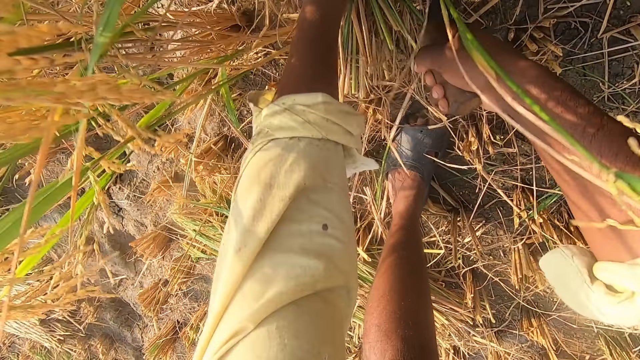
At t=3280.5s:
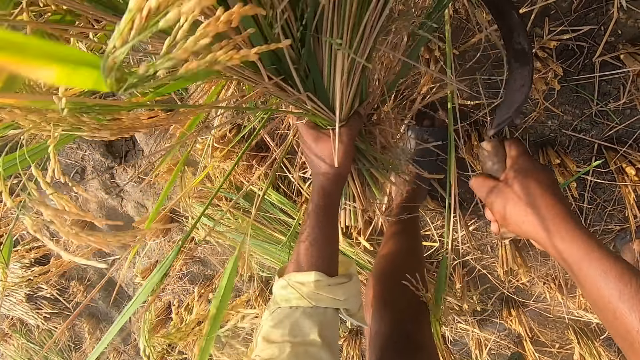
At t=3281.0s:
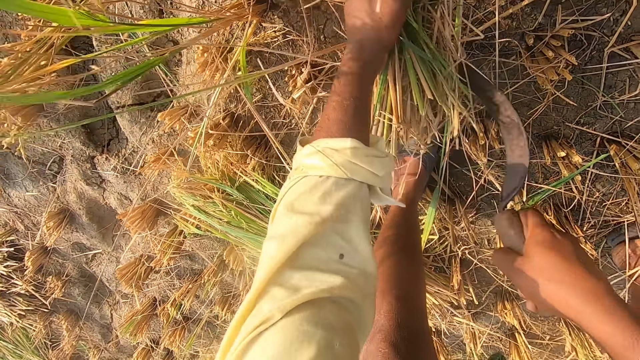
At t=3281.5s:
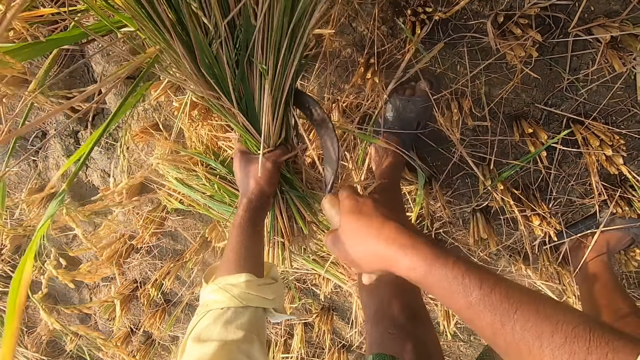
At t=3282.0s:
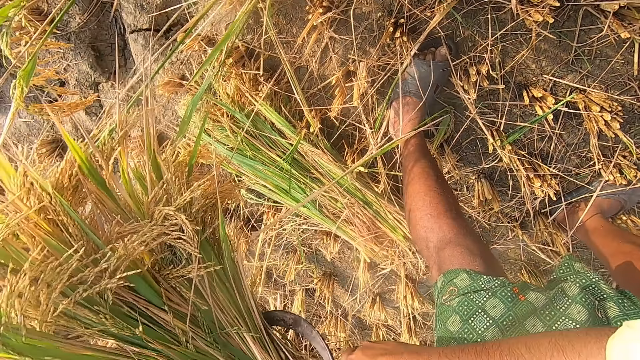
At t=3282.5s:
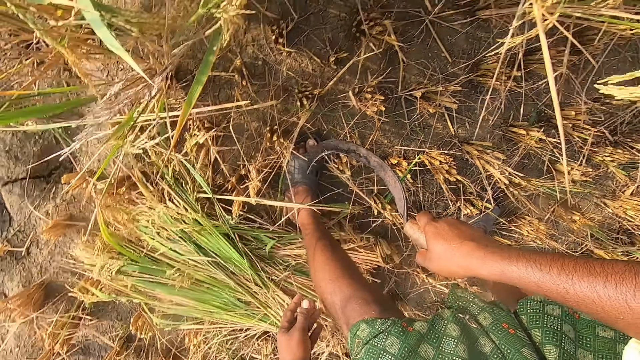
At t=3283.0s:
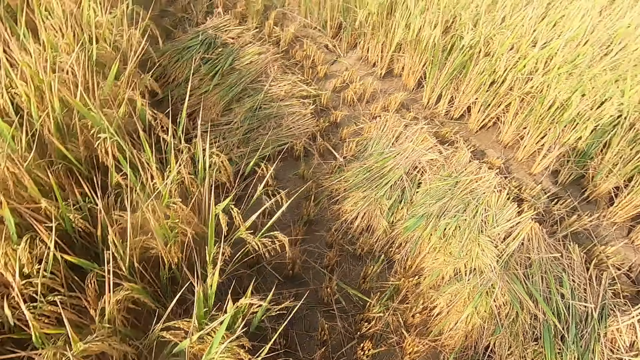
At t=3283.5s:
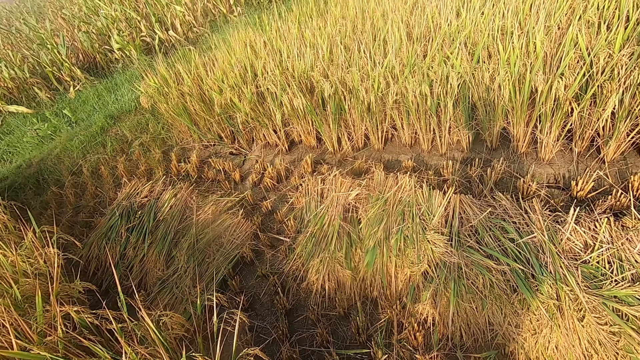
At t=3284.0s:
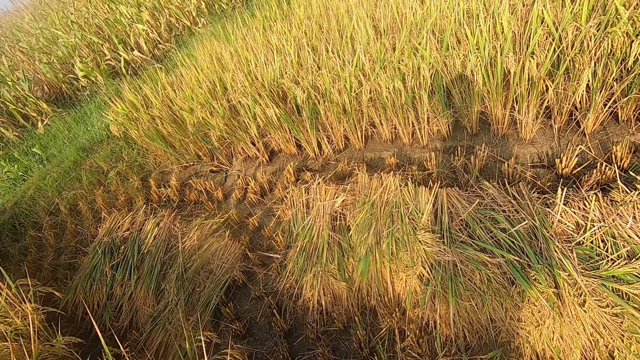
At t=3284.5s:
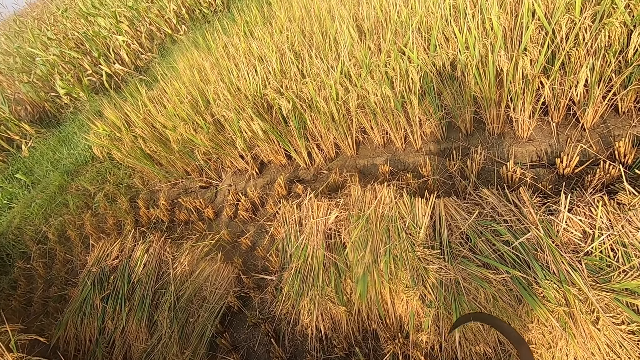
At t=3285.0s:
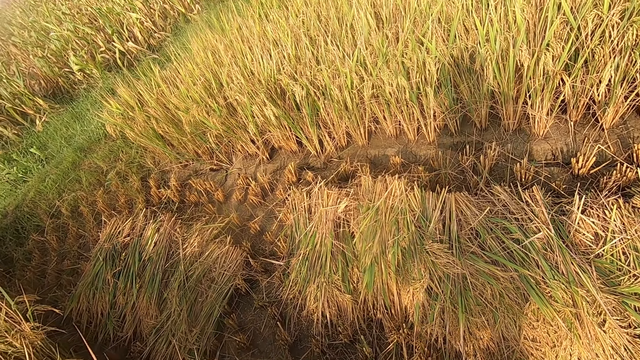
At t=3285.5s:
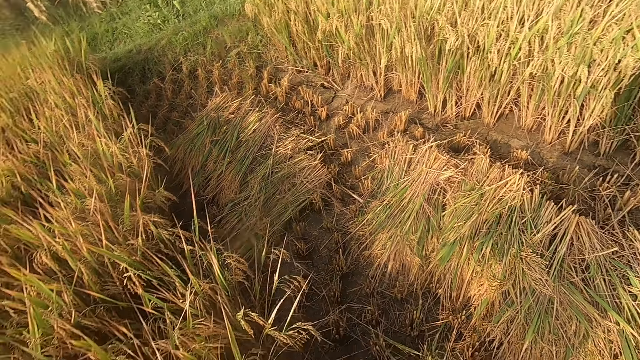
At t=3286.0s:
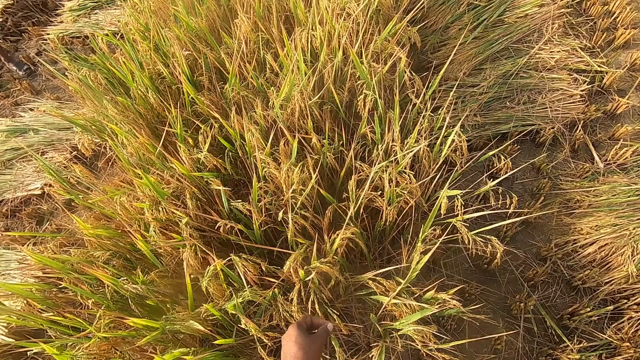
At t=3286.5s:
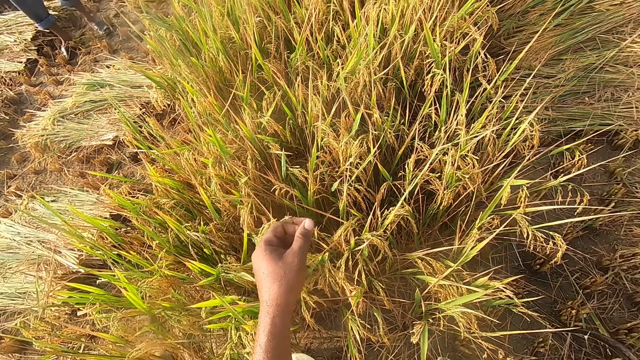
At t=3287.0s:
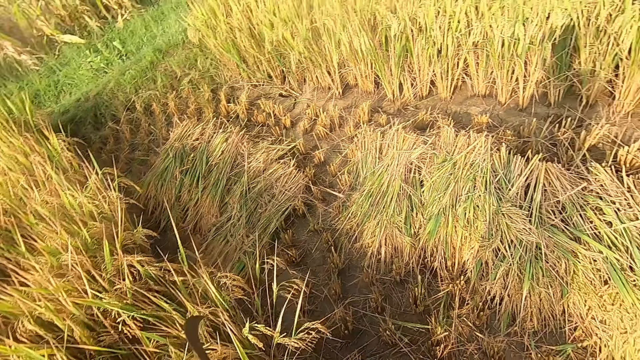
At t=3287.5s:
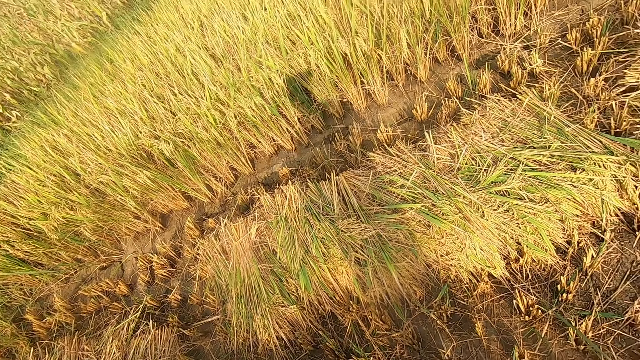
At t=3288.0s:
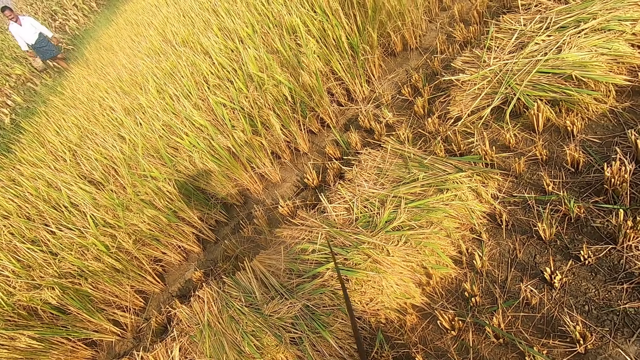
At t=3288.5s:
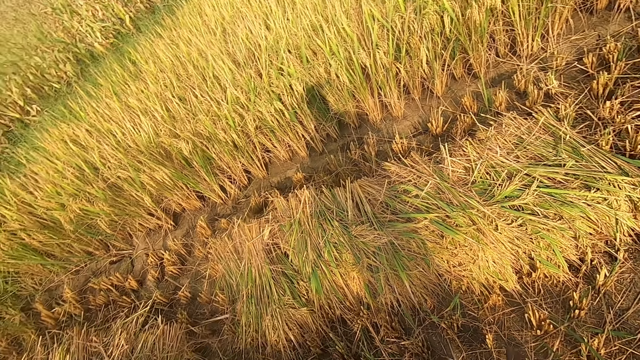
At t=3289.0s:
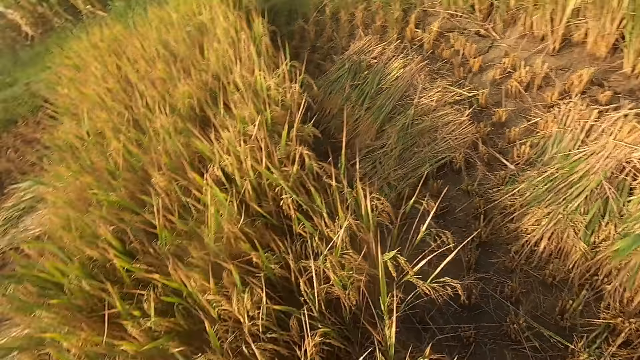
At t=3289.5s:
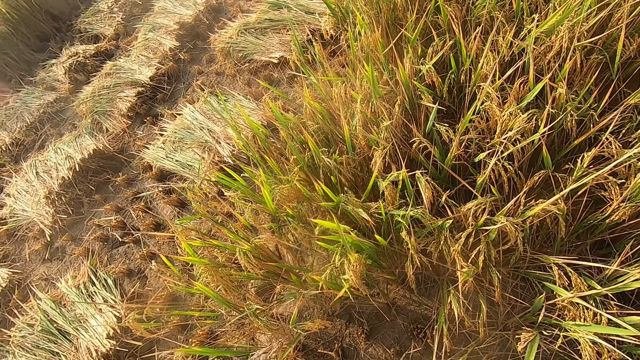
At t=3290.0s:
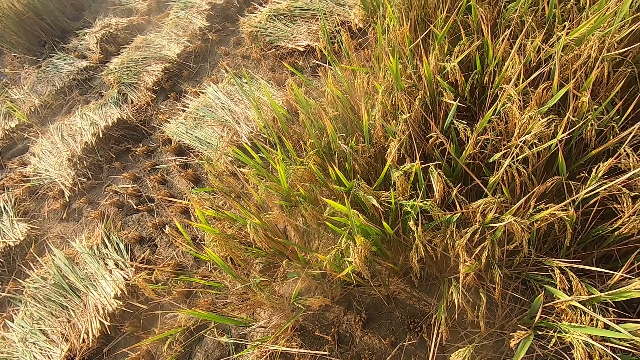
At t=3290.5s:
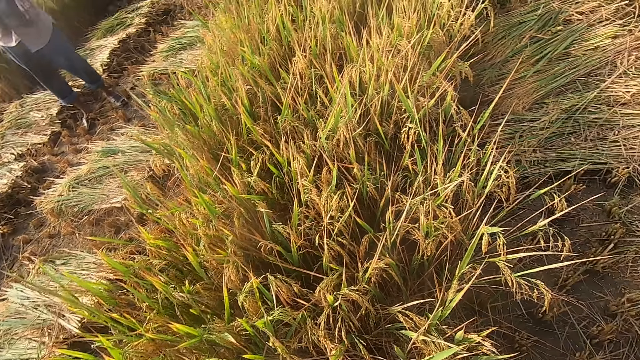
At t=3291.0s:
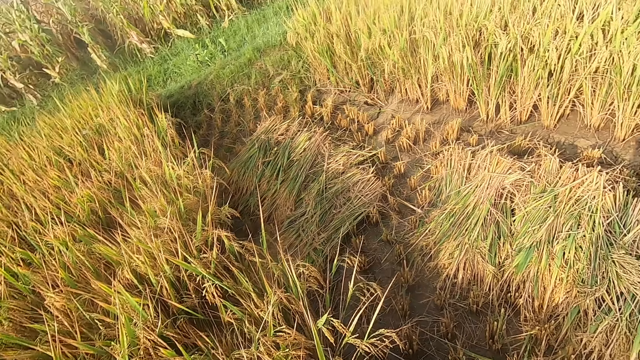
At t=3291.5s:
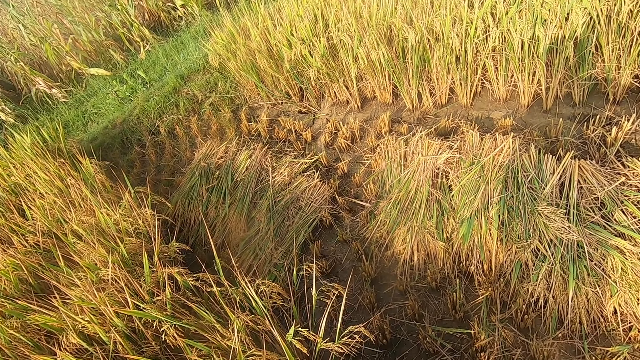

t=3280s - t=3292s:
The camera wearer puts the wheat plants down on the ground. They look around. They look at a person. They converse with the person and another person in the farm. They swing the sickle. They look at the other person.

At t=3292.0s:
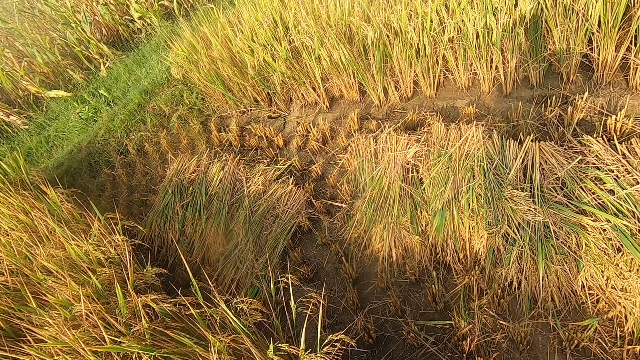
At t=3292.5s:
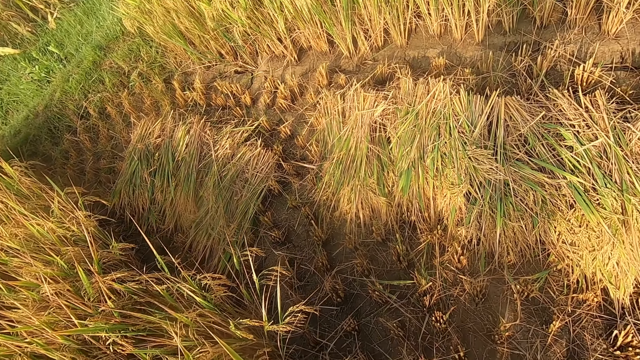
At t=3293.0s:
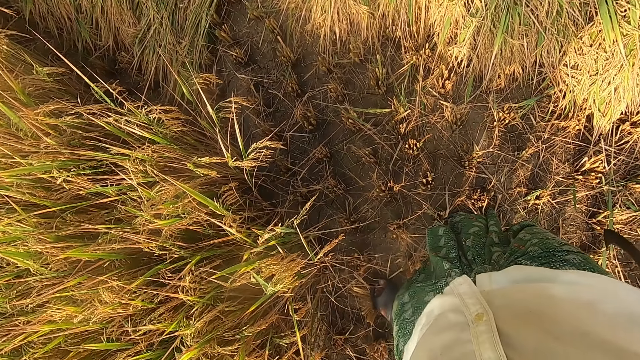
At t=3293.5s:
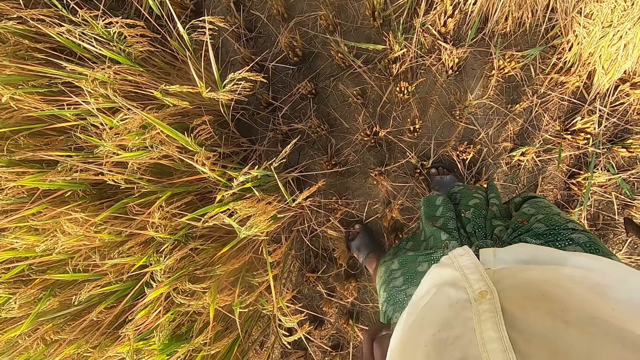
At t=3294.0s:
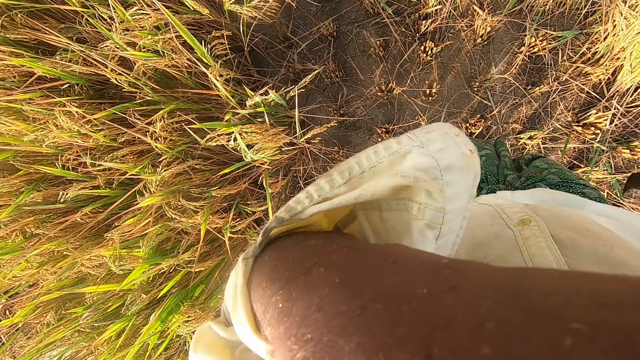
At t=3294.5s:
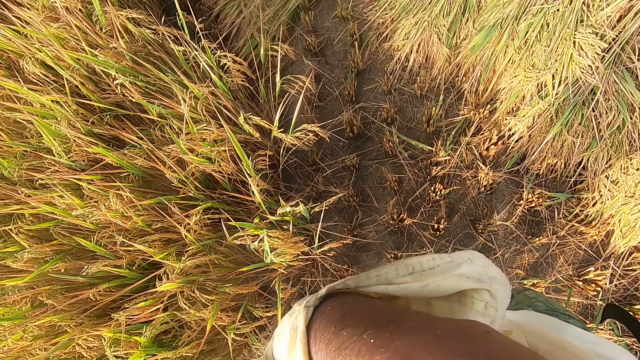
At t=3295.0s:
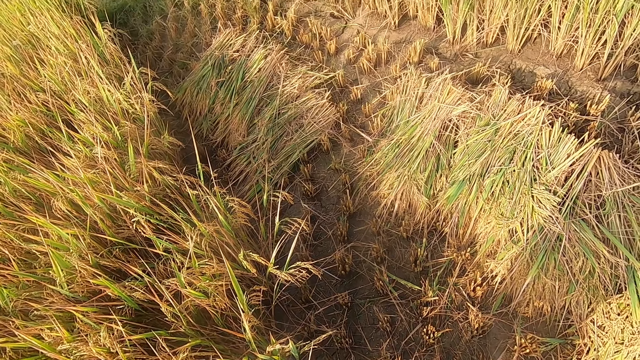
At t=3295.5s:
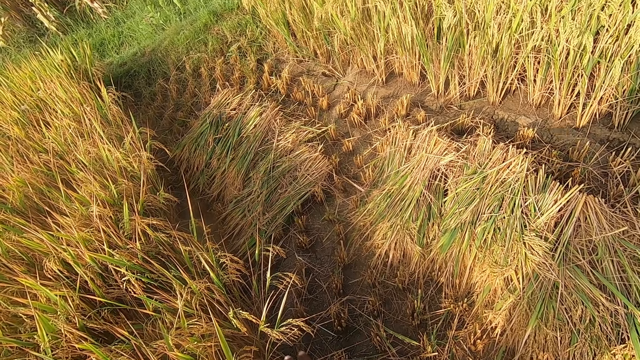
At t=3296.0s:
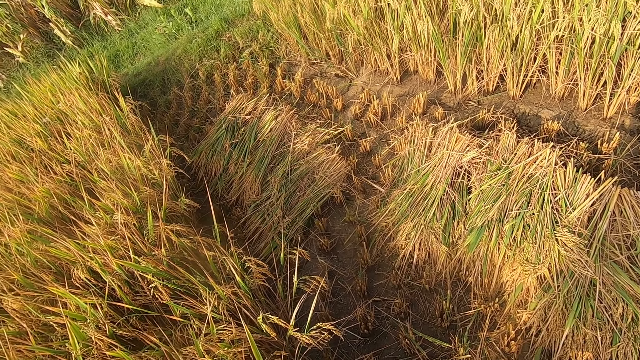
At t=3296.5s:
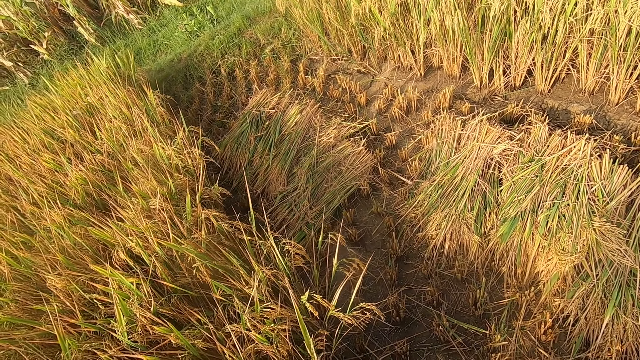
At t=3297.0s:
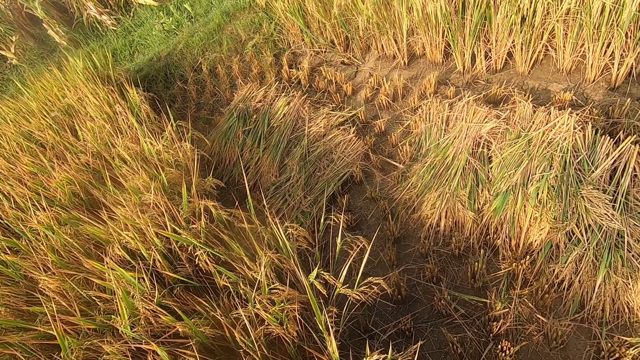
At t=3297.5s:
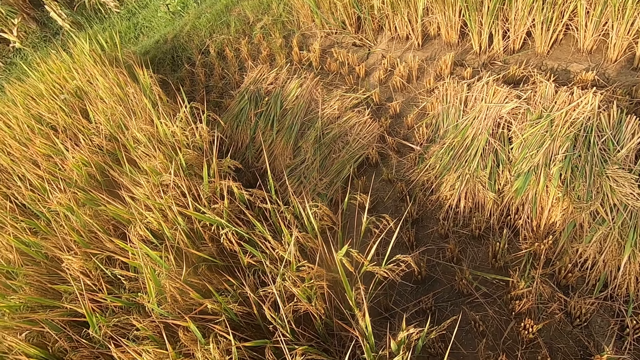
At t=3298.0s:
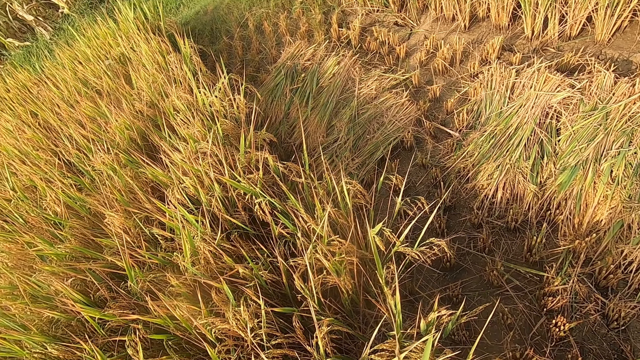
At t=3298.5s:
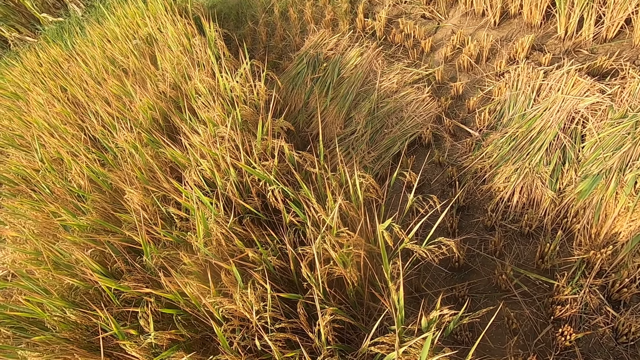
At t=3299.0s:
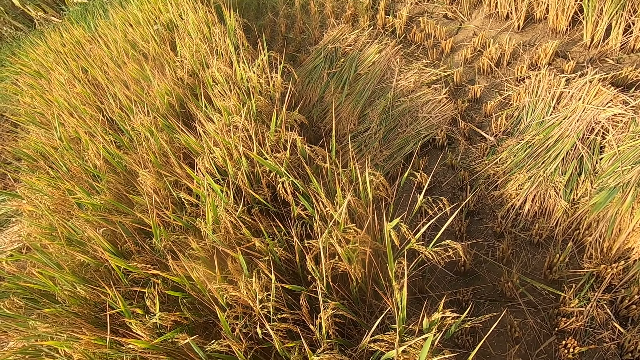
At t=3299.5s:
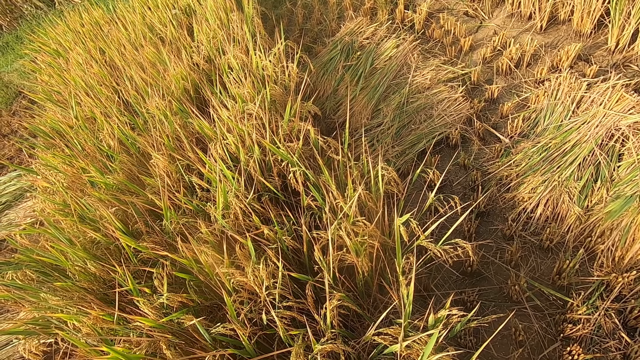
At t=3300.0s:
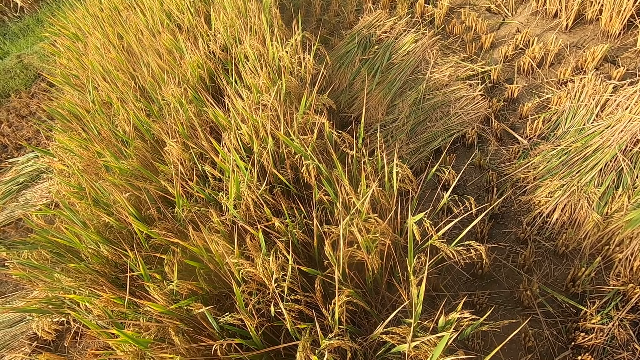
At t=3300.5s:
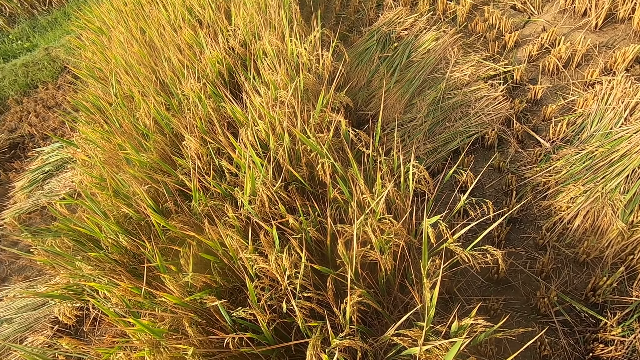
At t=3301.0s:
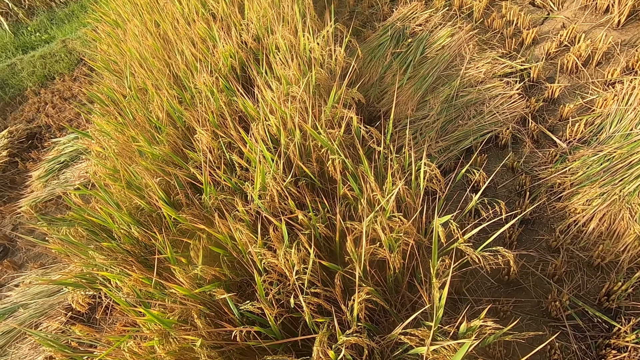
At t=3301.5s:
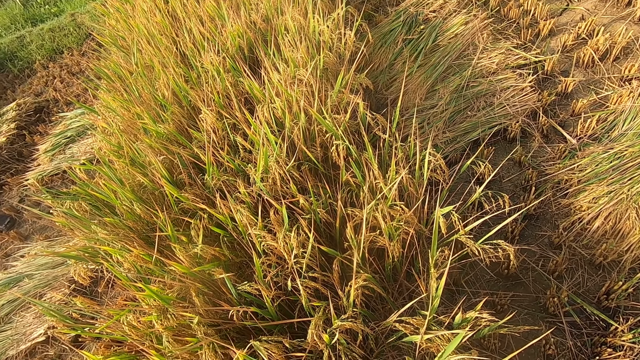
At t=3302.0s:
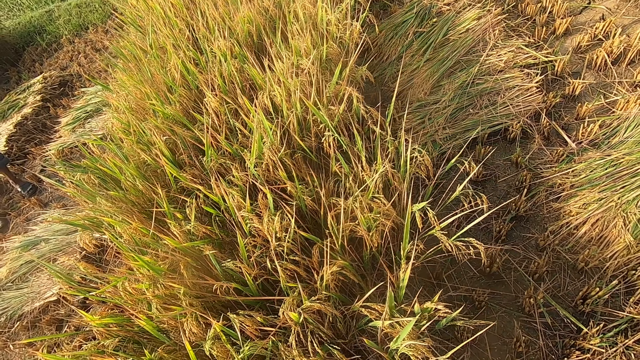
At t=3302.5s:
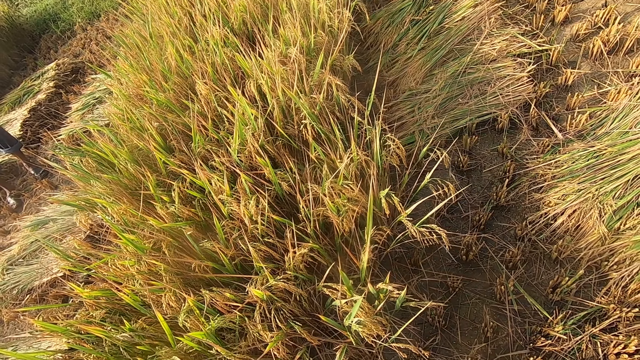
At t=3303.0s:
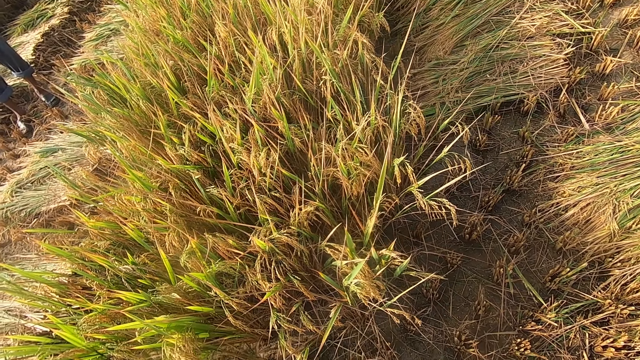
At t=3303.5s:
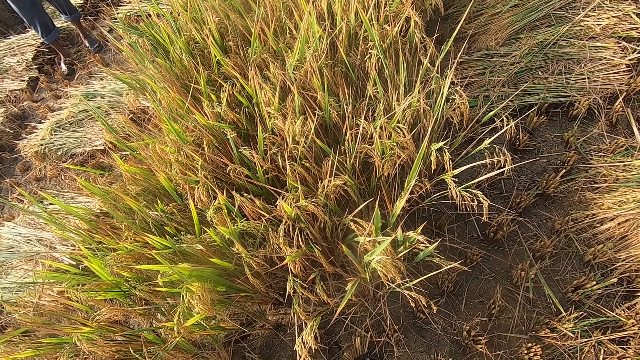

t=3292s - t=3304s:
The camera wearer lifts the left hand towards the face. They drop the left hand.
